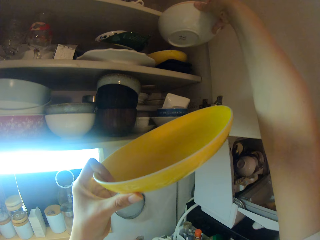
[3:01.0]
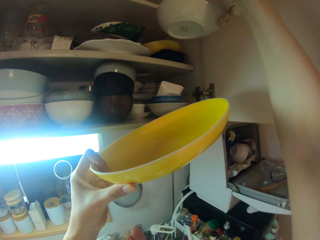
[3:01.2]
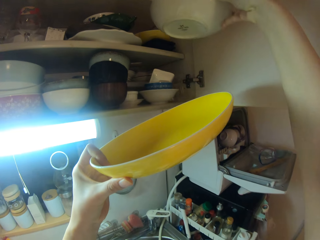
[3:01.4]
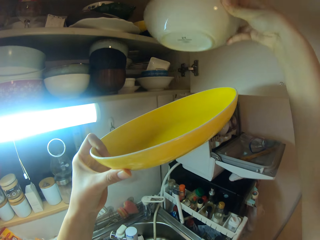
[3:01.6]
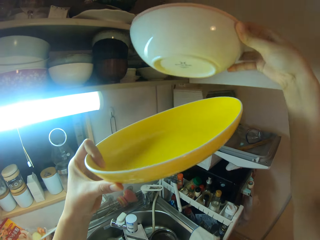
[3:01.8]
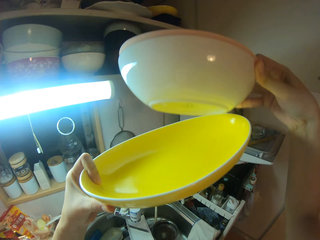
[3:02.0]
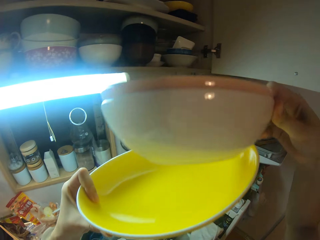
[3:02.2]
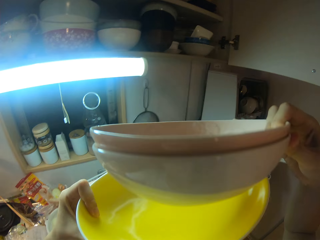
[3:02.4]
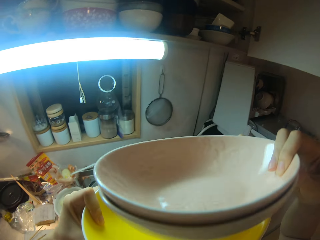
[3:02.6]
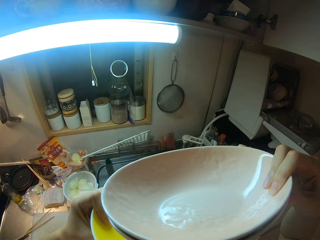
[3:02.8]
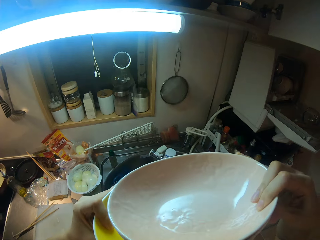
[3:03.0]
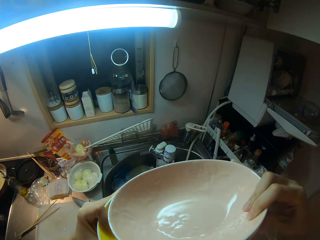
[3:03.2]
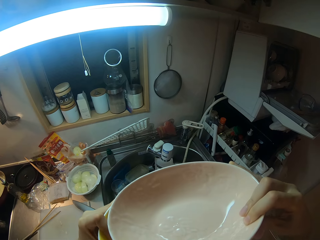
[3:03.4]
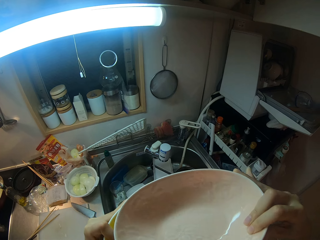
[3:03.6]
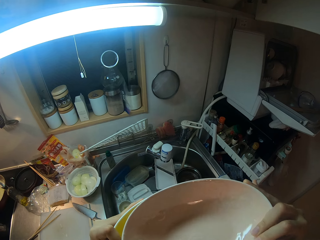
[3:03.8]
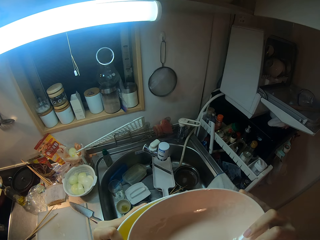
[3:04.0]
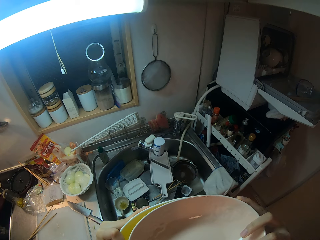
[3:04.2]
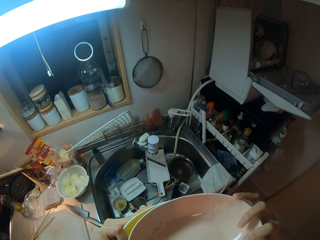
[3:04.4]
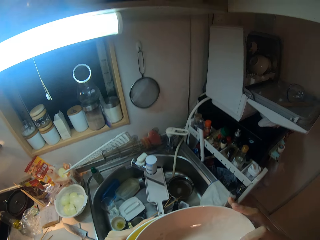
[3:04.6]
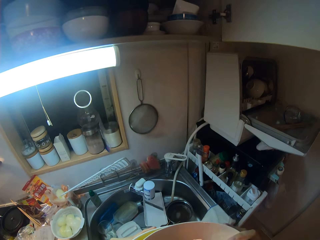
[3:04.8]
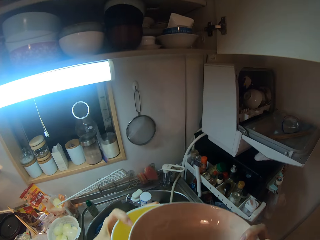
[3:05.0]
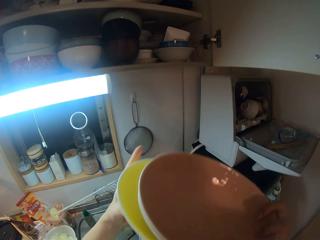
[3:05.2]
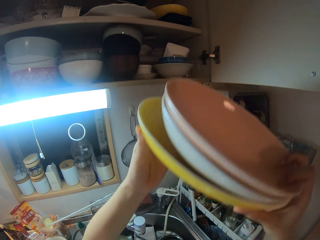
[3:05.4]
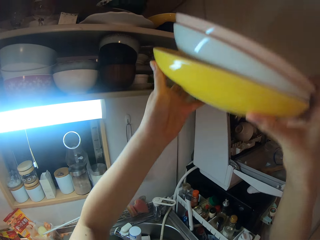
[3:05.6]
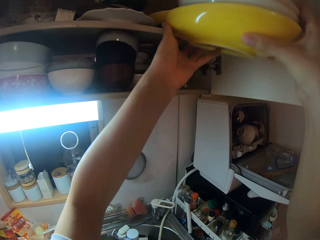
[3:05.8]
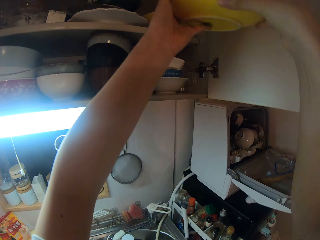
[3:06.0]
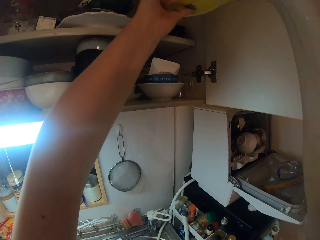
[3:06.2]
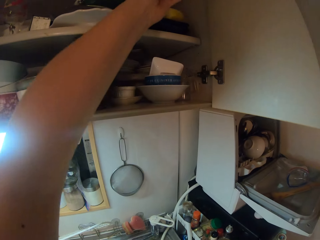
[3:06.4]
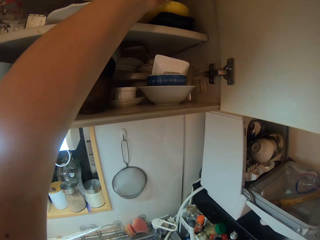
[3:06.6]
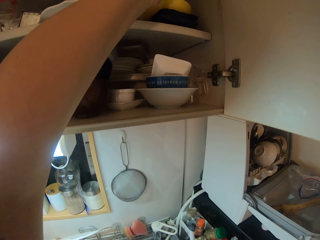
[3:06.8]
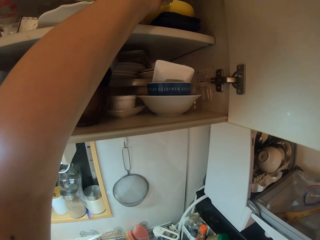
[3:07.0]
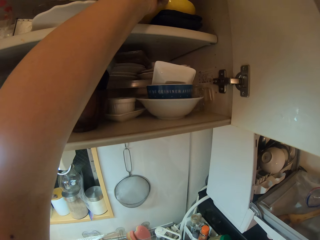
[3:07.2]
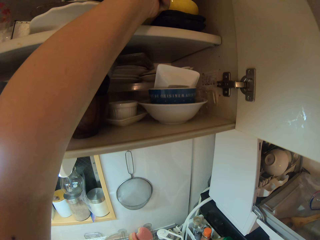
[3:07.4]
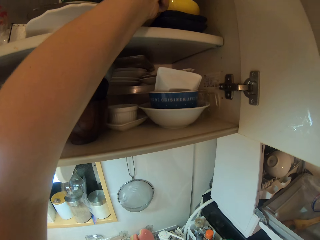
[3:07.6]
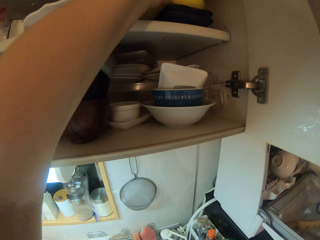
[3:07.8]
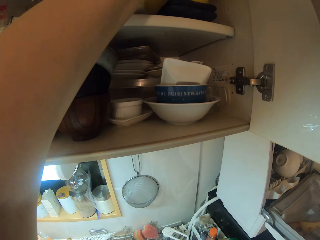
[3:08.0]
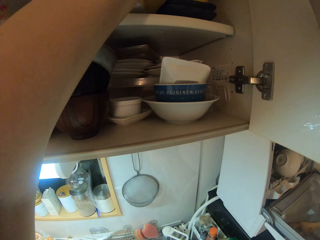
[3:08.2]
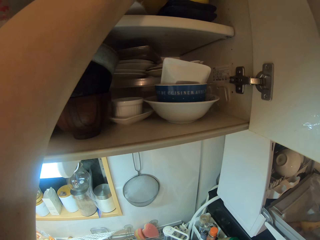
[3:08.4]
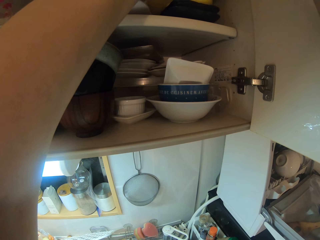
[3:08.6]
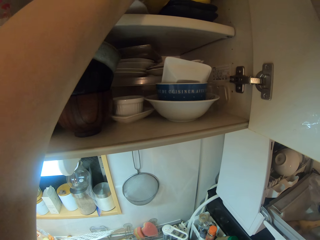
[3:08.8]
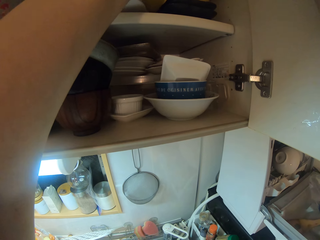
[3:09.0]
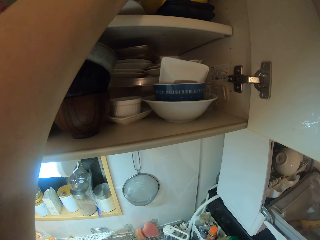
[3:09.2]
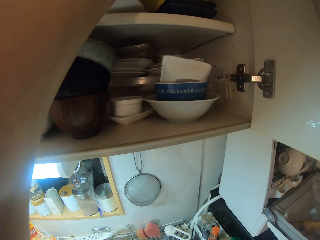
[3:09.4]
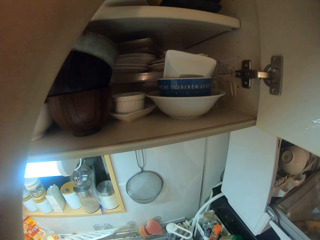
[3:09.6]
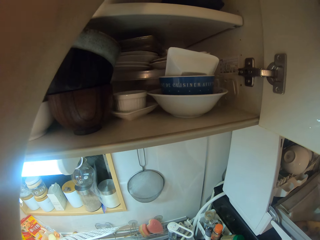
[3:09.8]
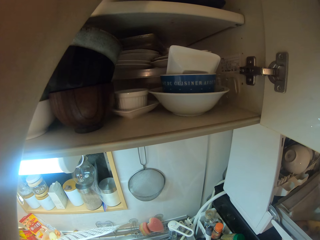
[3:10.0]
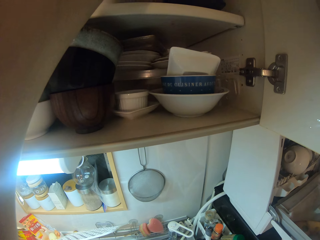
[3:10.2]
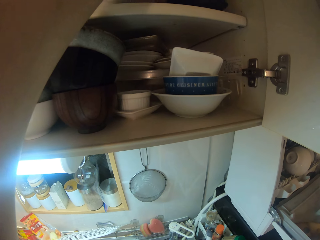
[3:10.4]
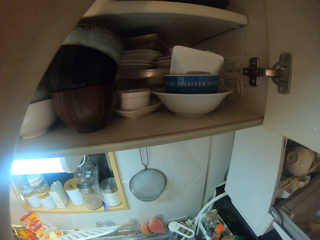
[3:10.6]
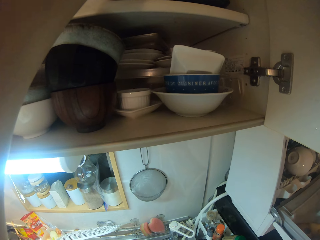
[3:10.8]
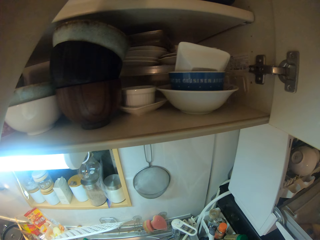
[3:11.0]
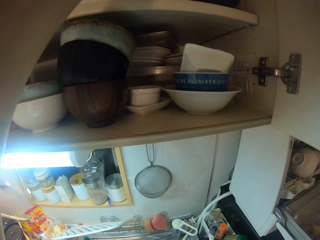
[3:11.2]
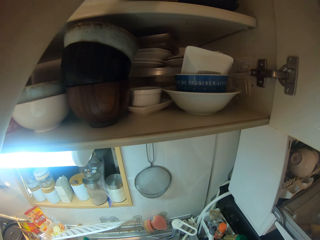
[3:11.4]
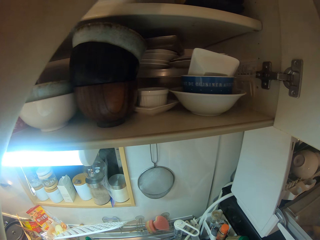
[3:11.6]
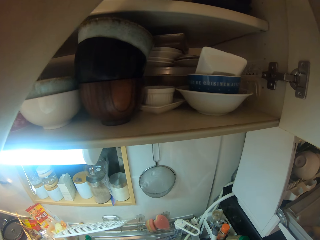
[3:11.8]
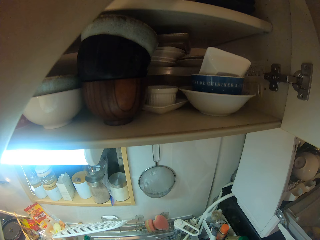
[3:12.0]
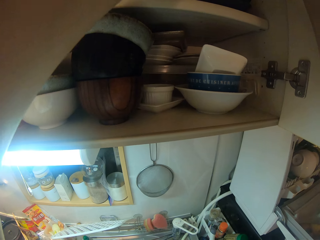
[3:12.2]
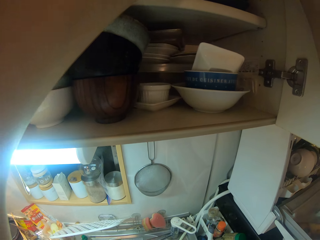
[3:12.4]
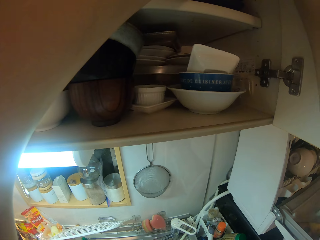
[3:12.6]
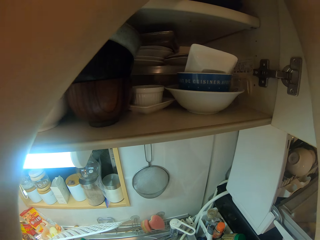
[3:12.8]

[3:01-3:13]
The camera wearer joins the plates in her hands together. She places the plates in the cabinet.

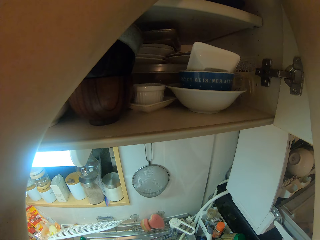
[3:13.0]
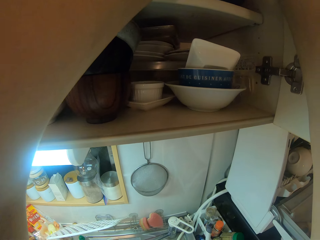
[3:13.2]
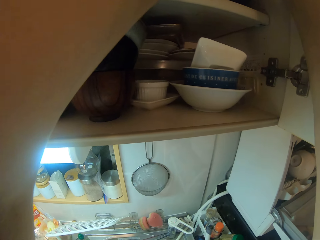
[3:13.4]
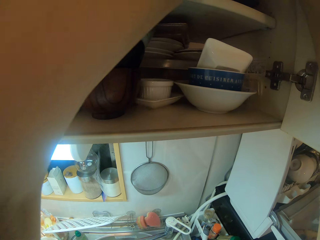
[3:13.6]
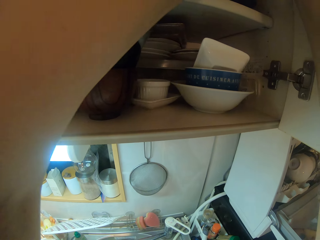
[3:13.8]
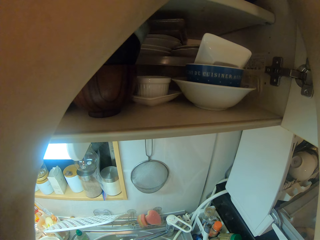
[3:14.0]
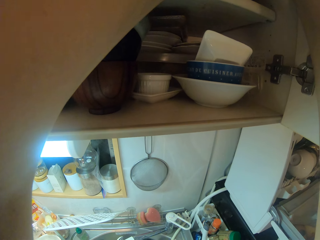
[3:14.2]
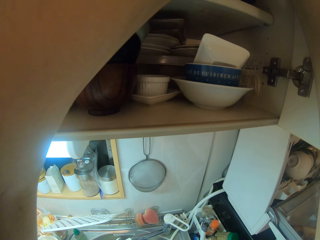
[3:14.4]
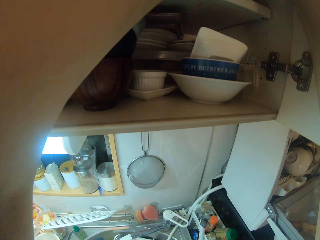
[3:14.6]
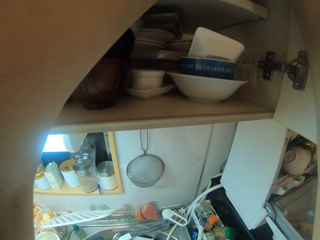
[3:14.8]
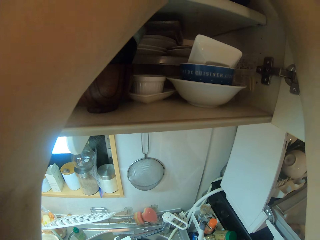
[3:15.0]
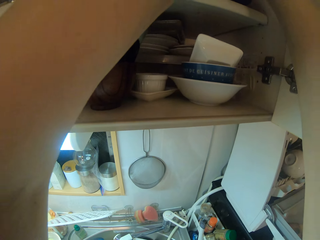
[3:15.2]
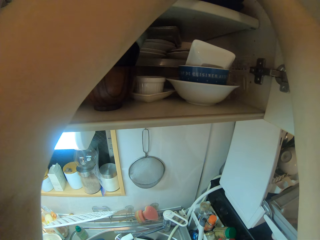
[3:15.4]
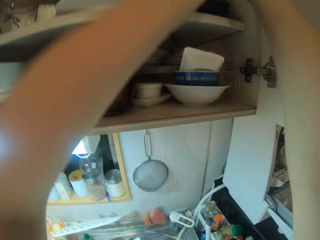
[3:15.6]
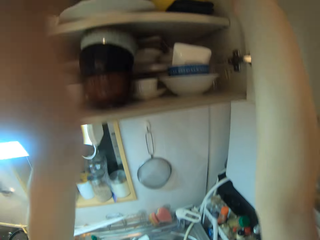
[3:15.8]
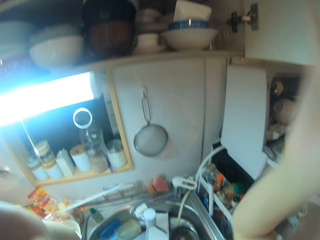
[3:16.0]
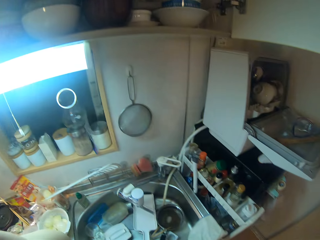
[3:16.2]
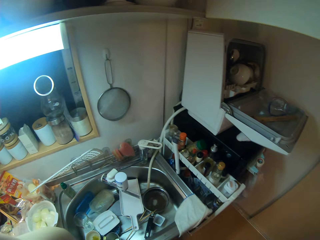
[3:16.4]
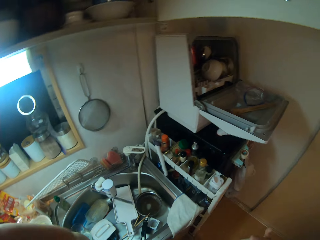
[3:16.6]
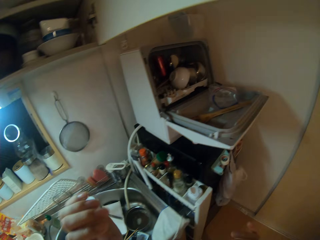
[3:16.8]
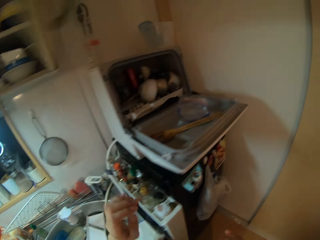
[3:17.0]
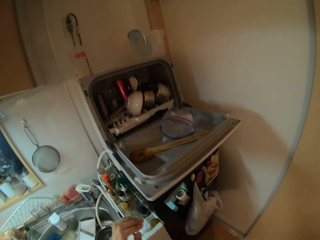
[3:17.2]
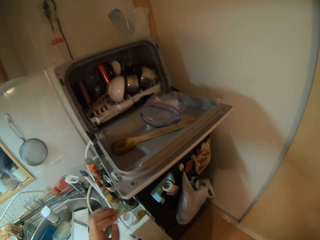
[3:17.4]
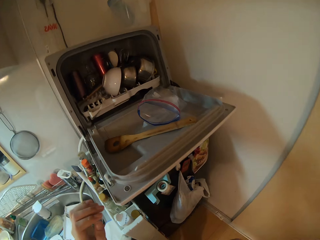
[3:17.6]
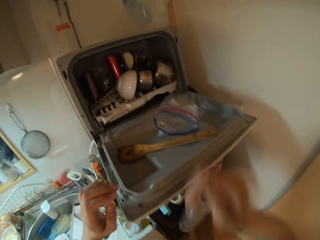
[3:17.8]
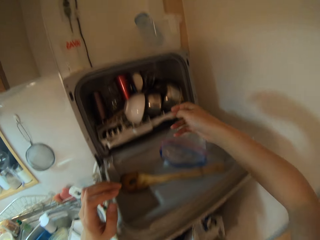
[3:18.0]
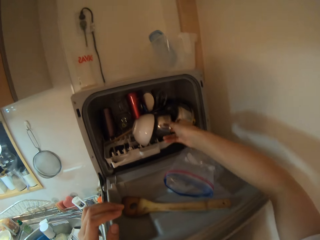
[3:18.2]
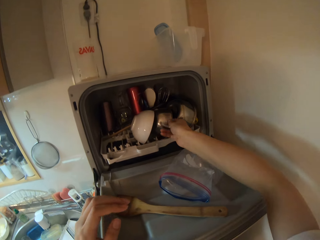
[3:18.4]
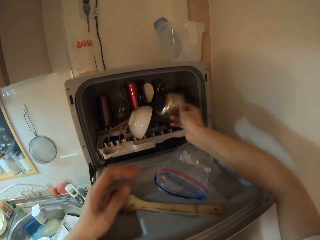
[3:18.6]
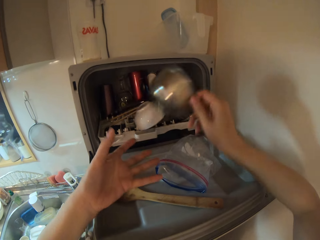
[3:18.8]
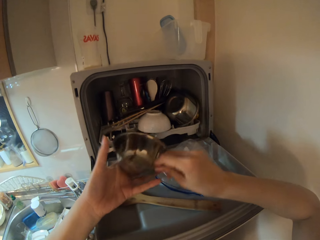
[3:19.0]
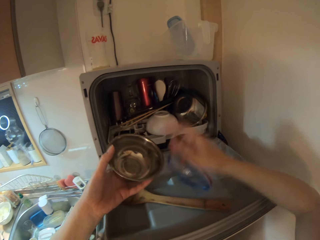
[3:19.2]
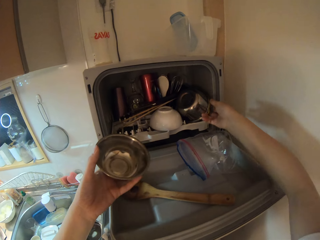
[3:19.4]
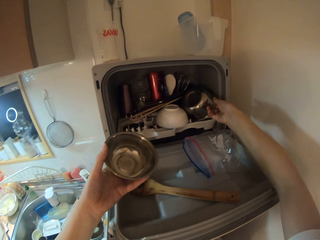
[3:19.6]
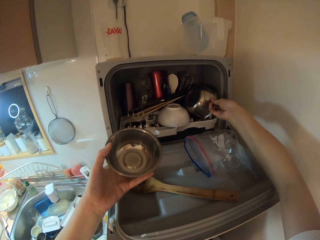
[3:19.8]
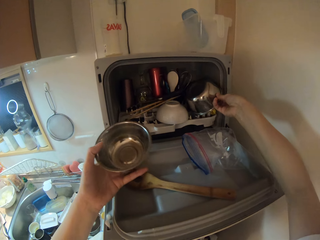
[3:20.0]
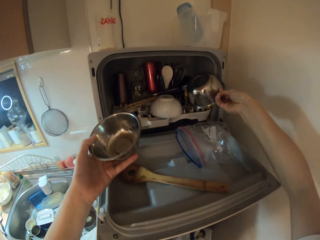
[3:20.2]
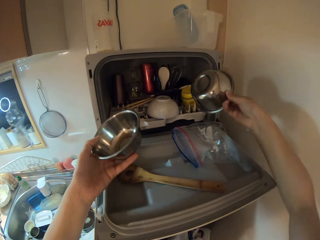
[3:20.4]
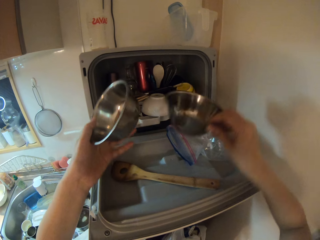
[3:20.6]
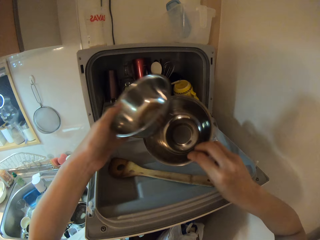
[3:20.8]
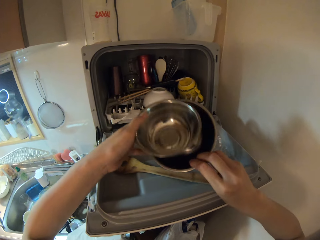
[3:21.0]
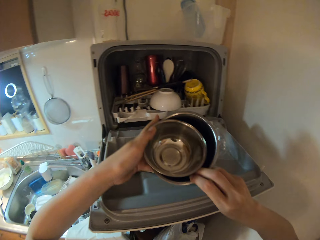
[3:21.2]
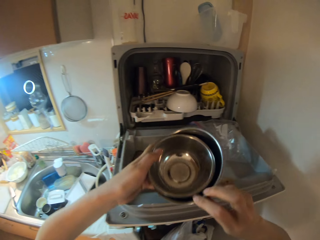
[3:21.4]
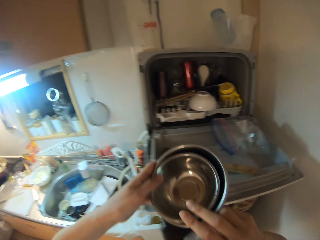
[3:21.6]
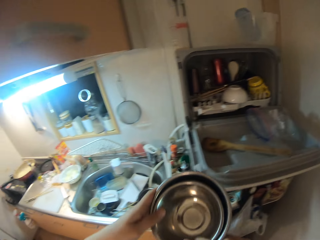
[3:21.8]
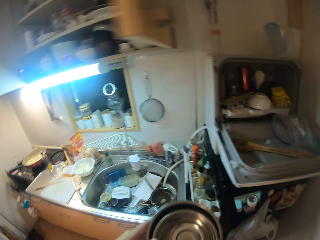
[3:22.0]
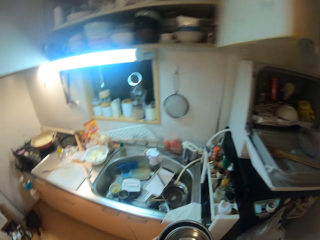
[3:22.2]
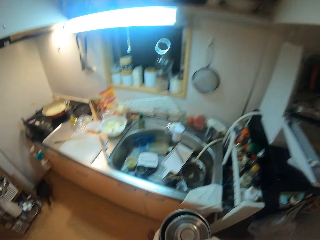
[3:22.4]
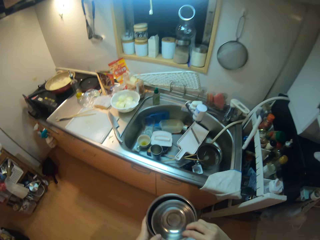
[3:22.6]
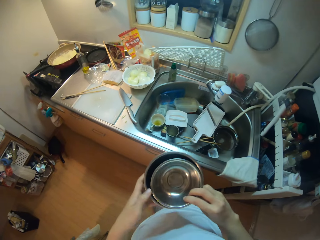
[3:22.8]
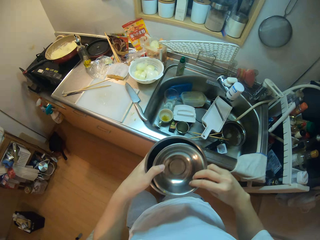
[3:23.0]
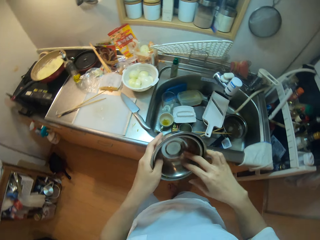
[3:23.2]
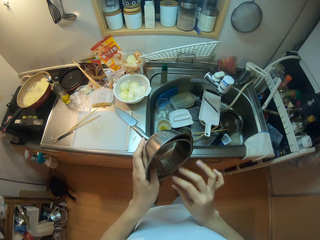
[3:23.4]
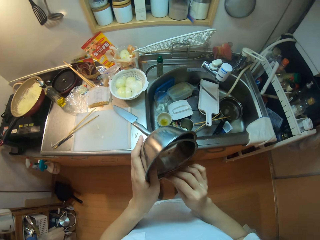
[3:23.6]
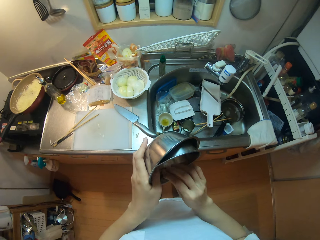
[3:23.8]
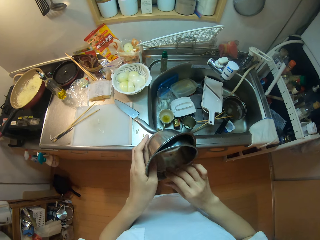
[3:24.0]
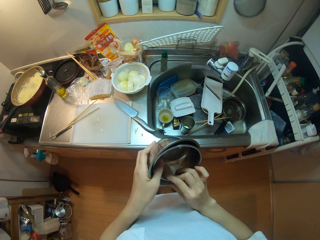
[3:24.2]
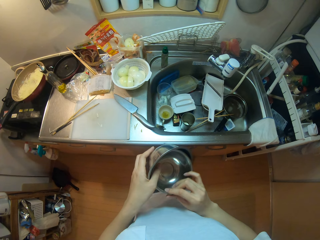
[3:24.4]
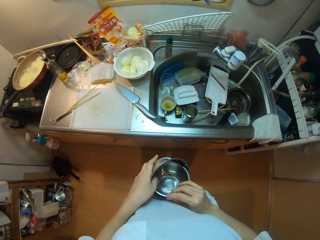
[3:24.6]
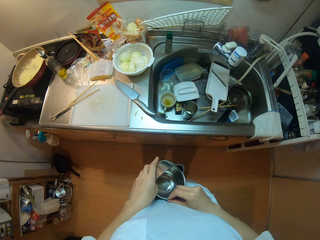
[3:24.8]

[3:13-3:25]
The camera wearer picks up some bowls from a dishwasher. She places the bowls together in her hands.
